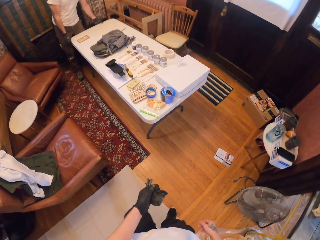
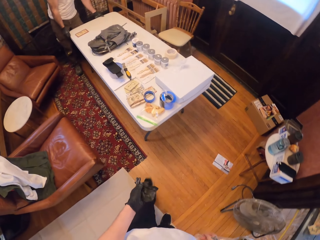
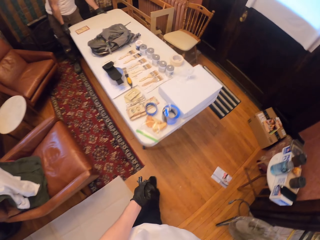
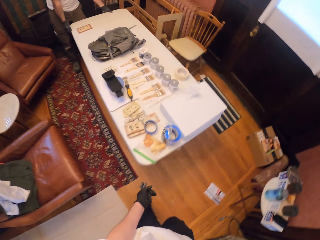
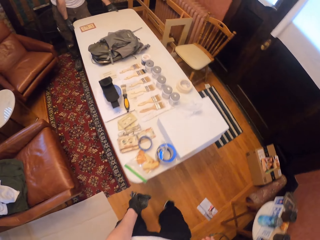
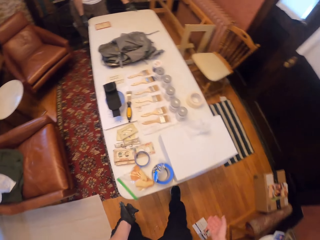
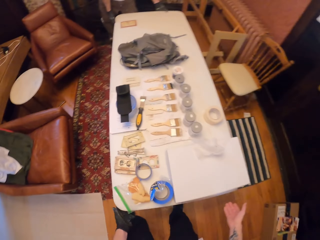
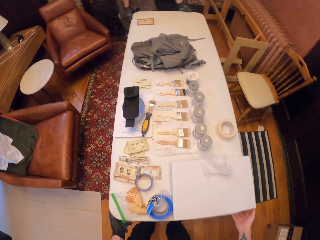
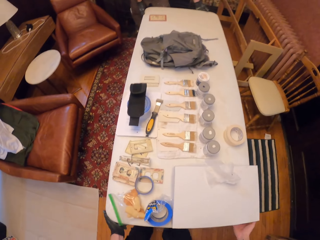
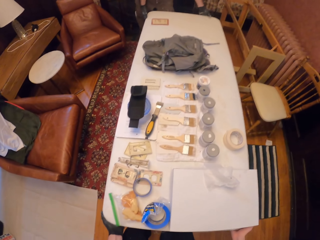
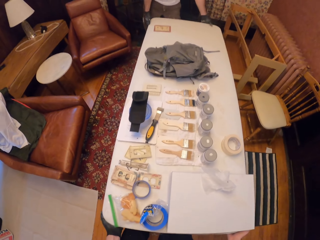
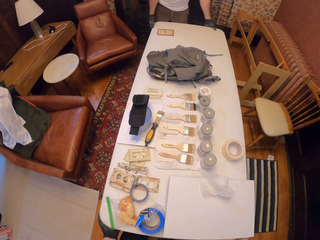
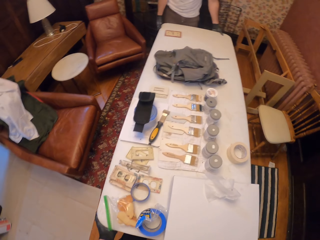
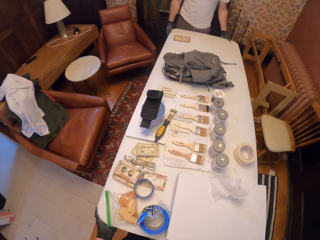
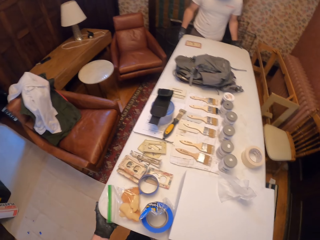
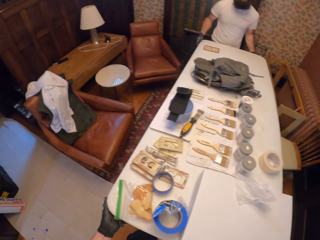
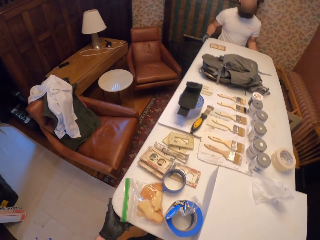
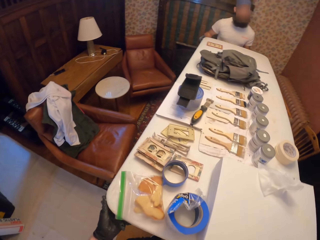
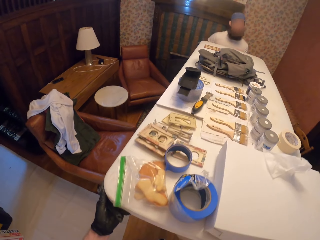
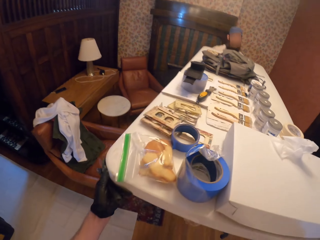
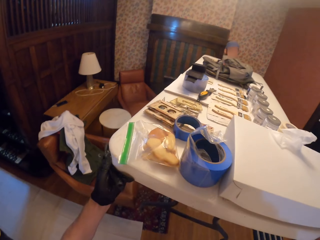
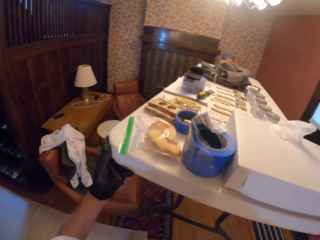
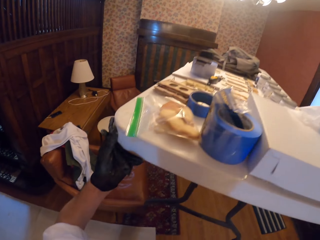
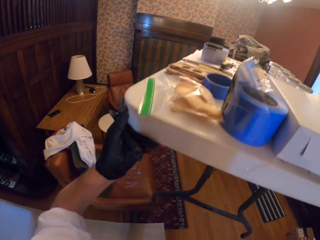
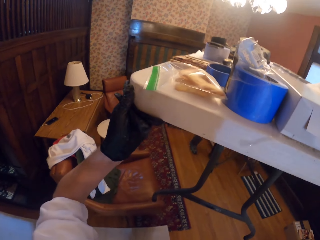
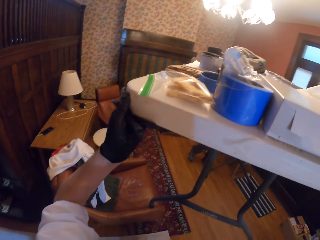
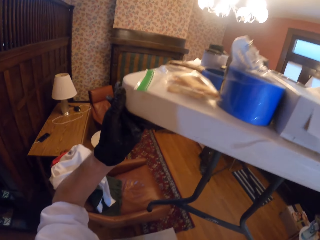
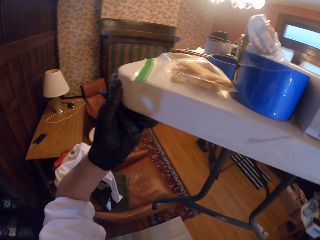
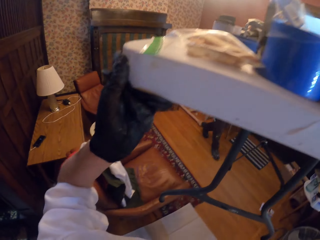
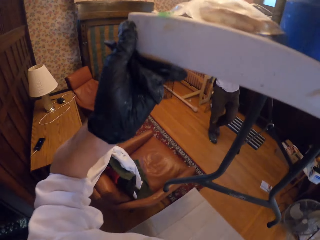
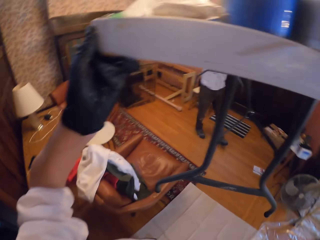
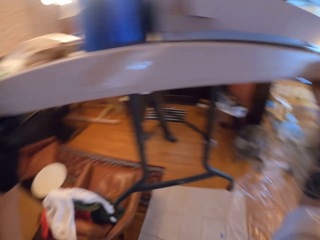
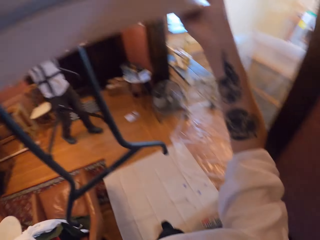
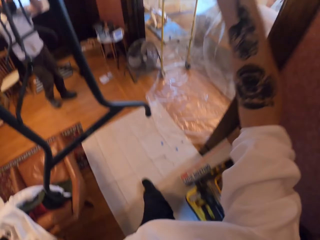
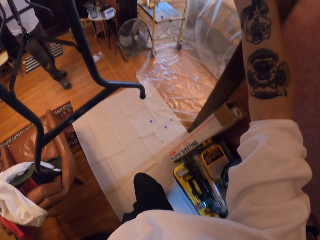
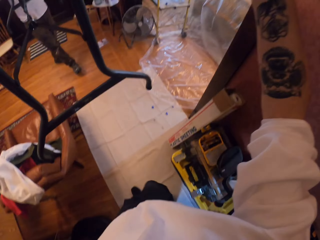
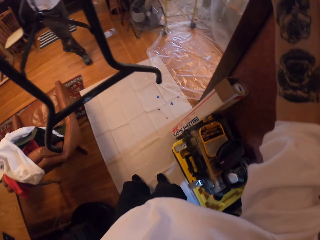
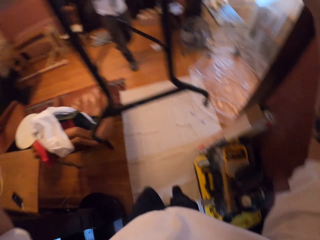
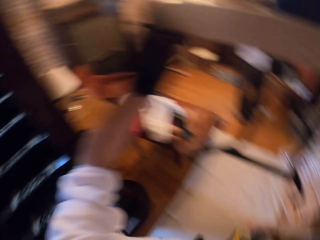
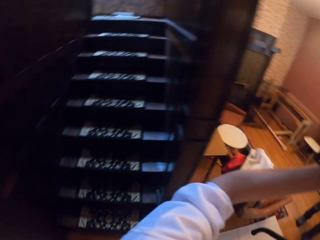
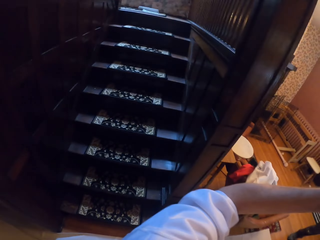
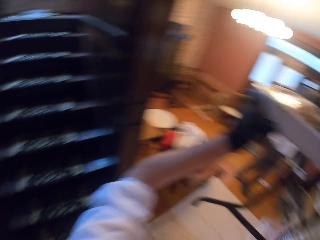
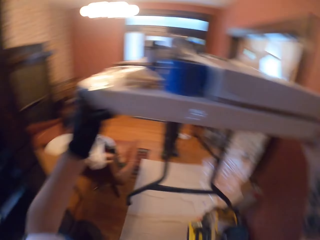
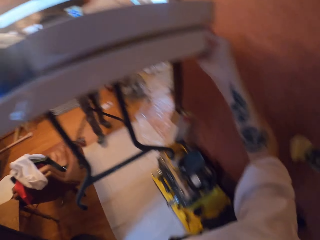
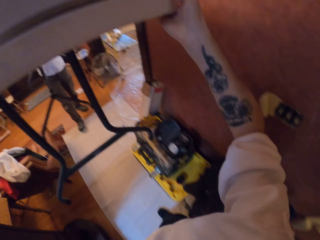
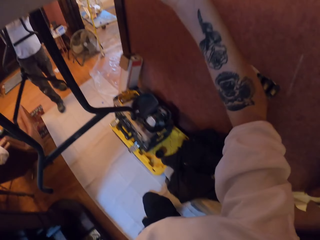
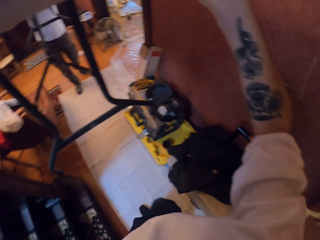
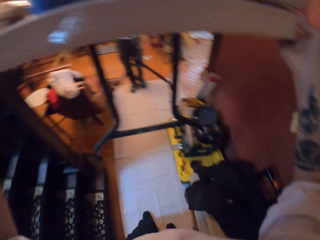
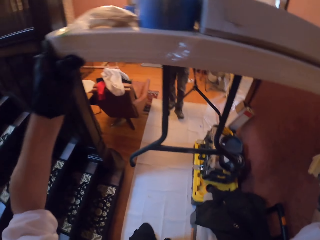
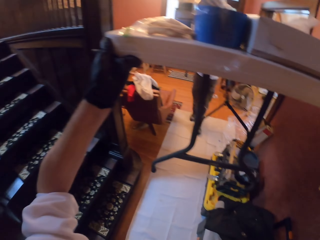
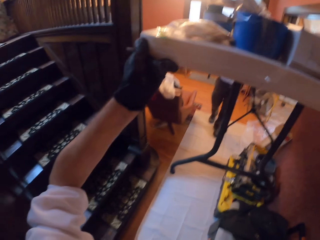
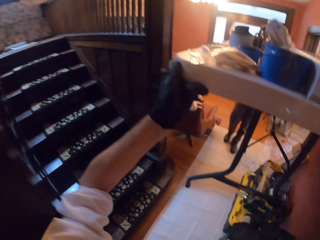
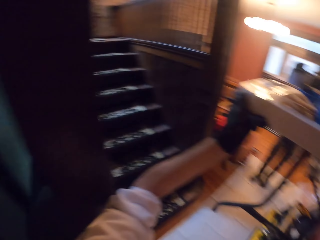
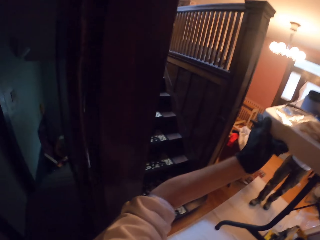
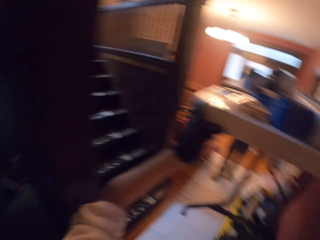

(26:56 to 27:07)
The camera wearer holds the table. A man lifts the table. The camera wearer lifts the table. The man carries the table. The camera wearer carries the table.

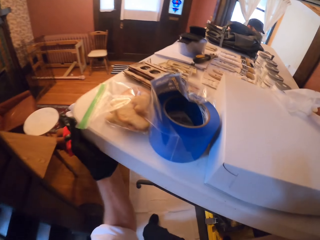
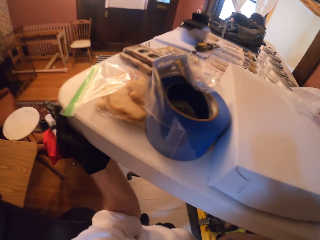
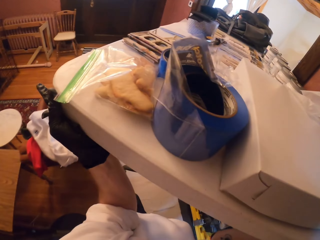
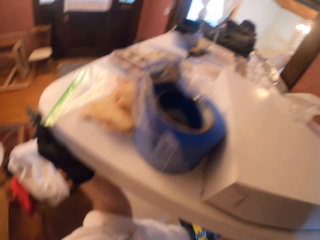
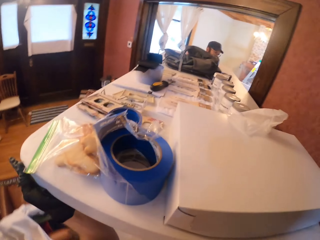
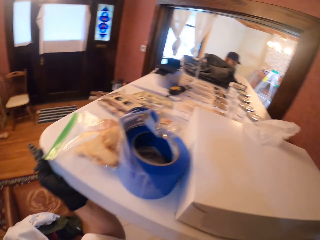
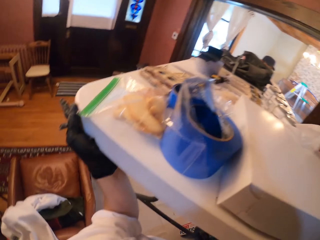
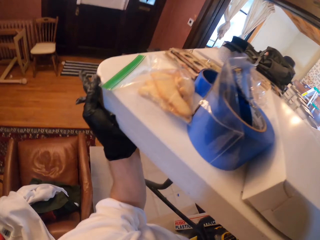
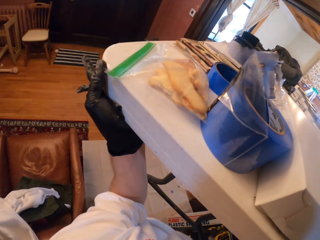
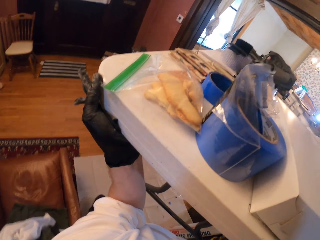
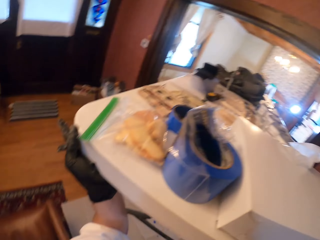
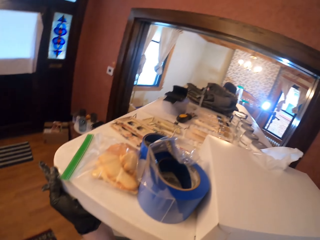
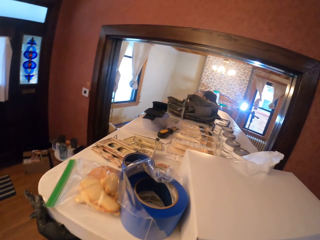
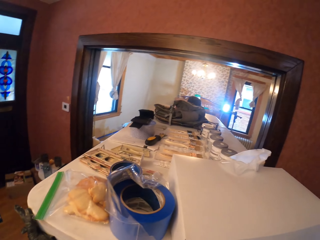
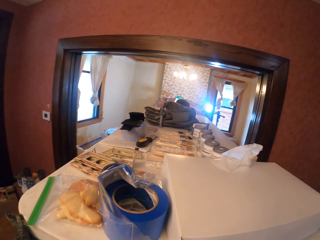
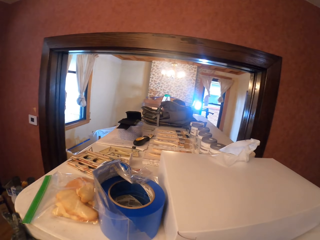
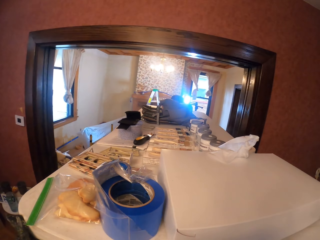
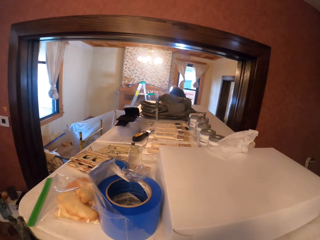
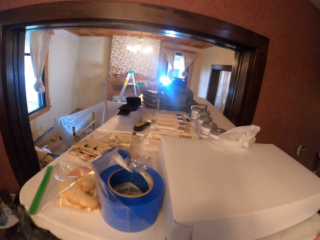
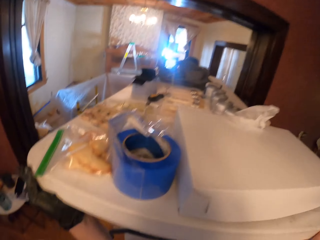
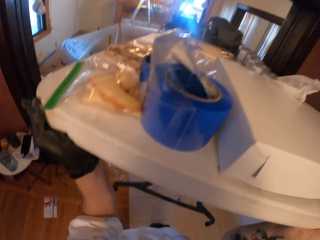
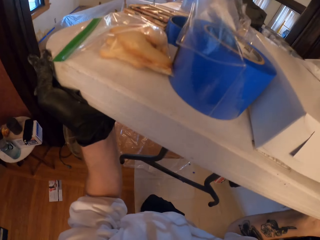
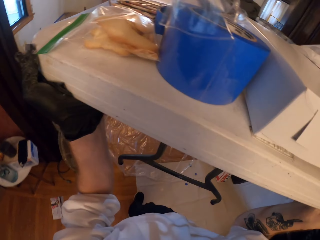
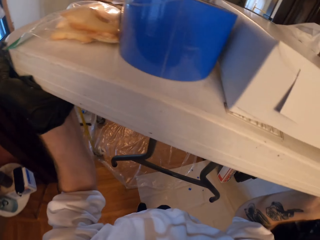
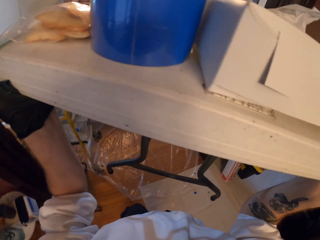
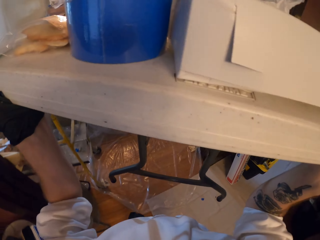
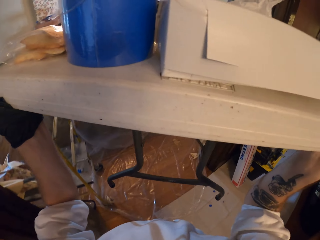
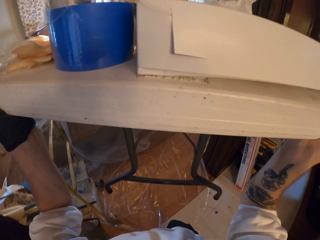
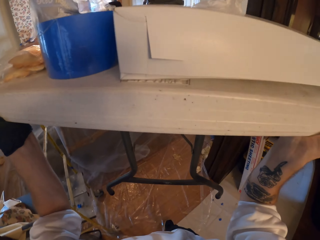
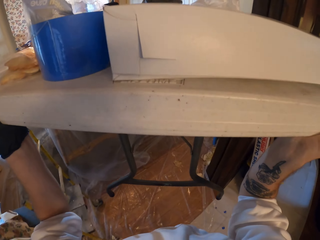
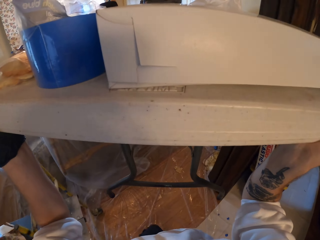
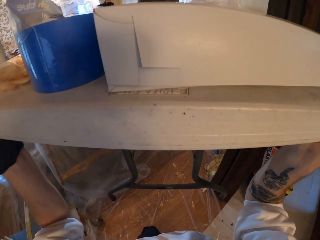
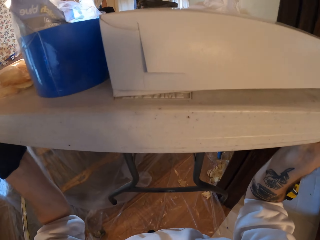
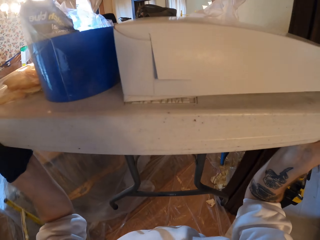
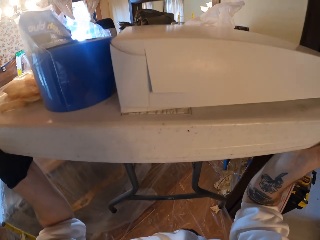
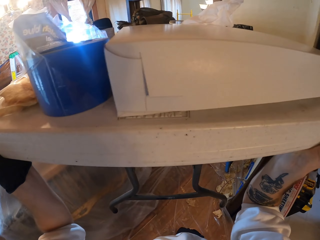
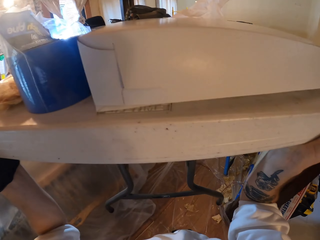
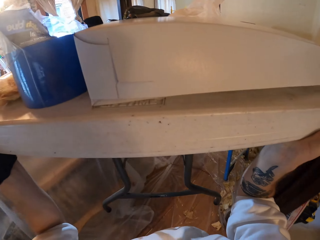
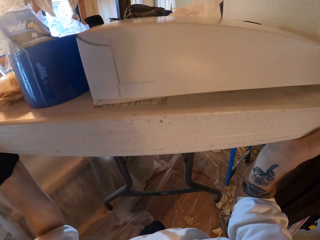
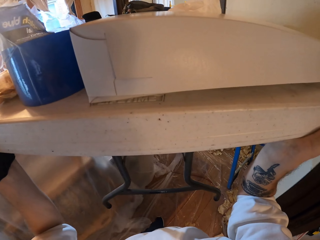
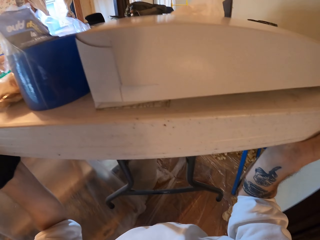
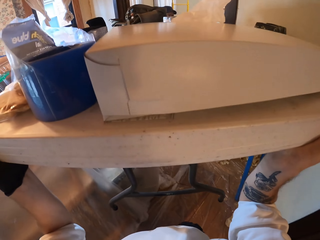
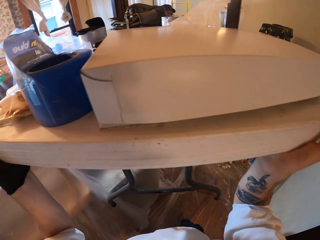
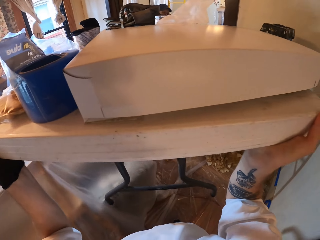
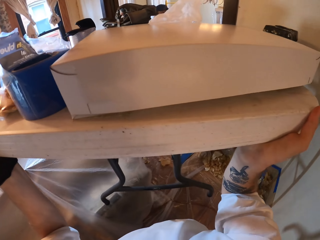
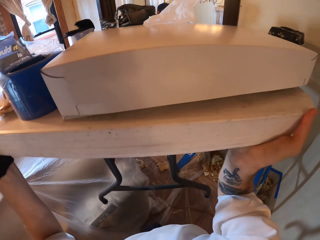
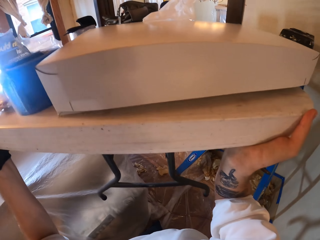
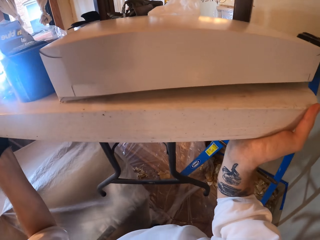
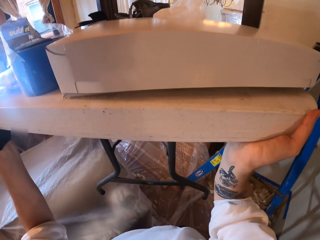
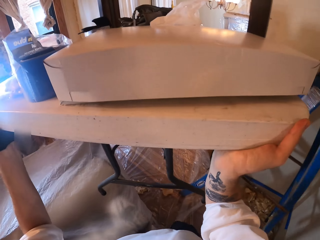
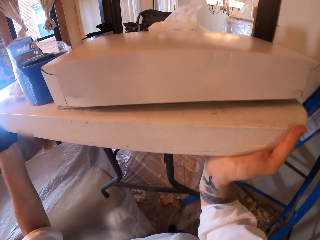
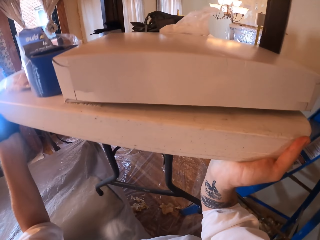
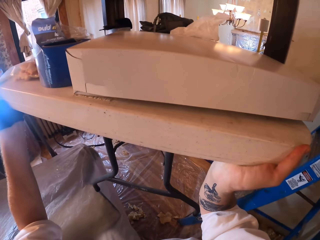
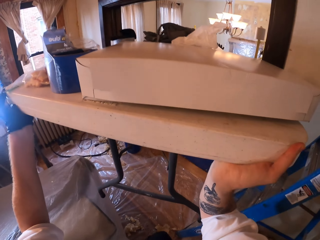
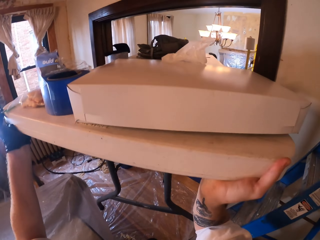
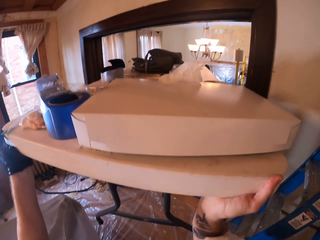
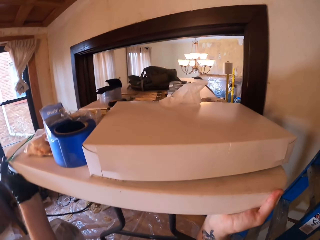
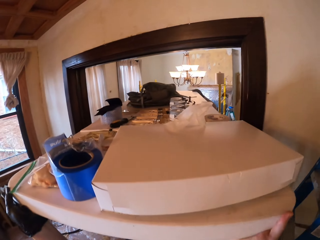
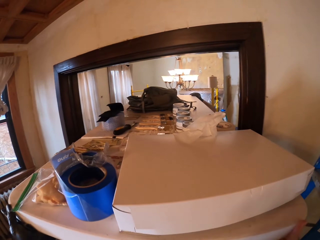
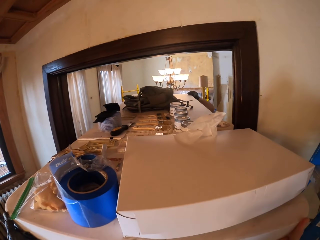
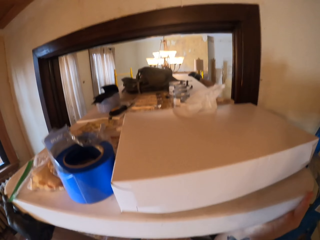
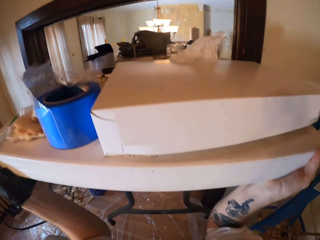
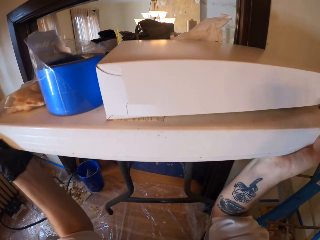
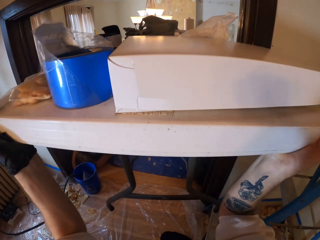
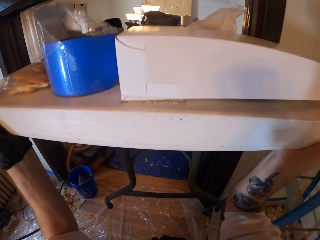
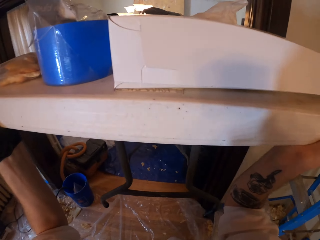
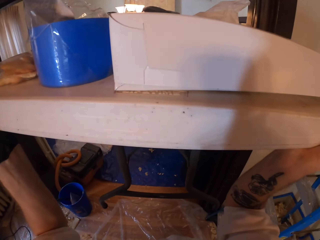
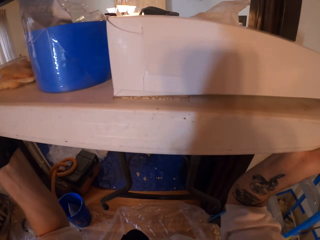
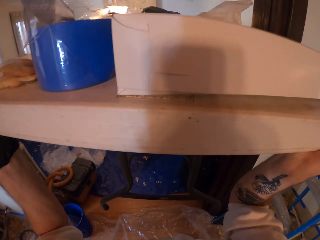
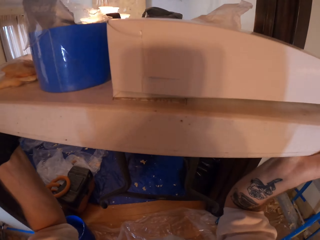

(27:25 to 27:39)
The camera wearer passes the table through the door. They hold the table with both hands.
